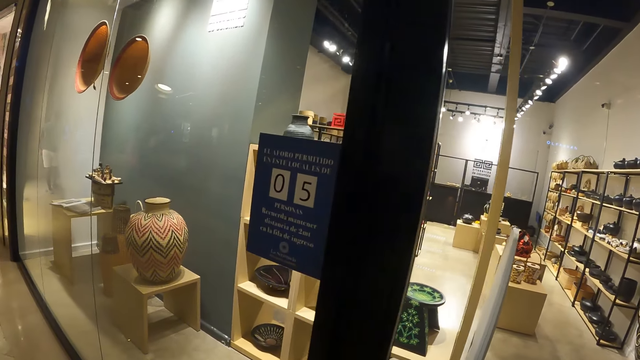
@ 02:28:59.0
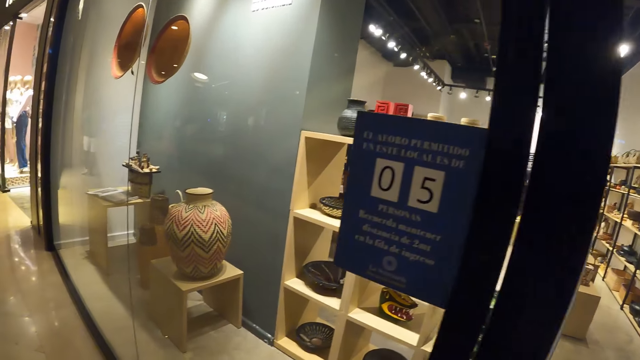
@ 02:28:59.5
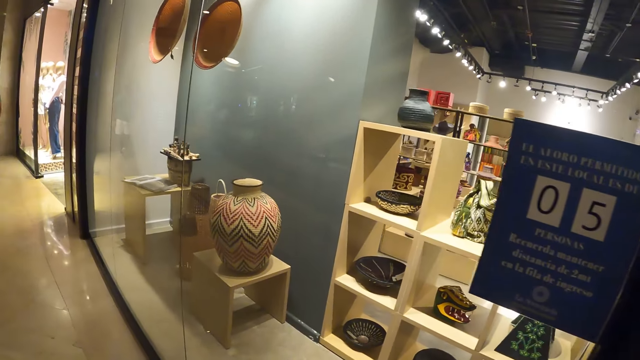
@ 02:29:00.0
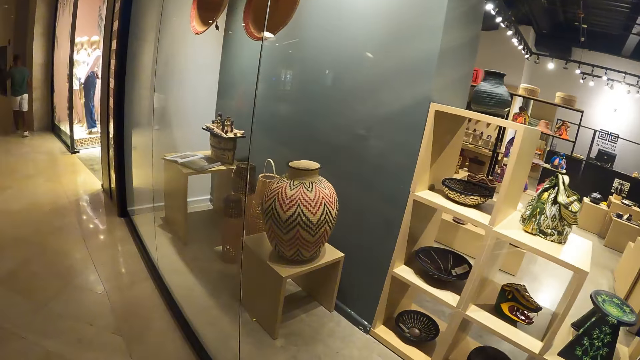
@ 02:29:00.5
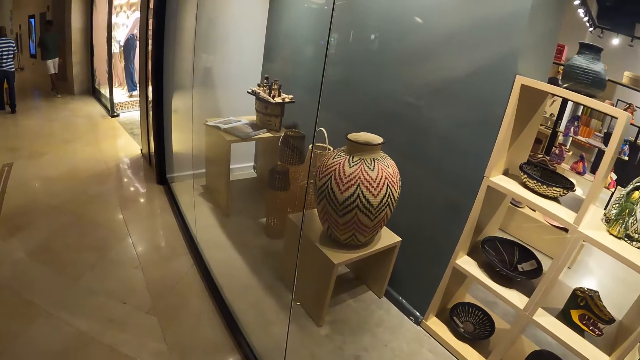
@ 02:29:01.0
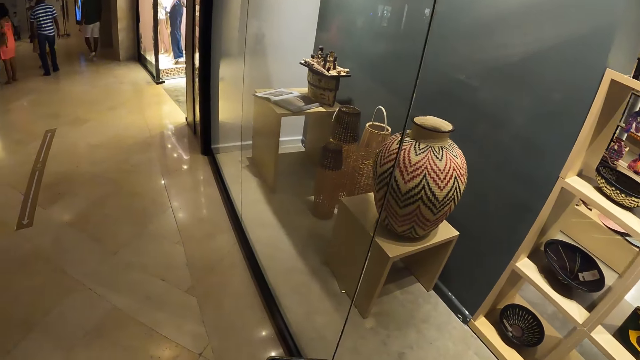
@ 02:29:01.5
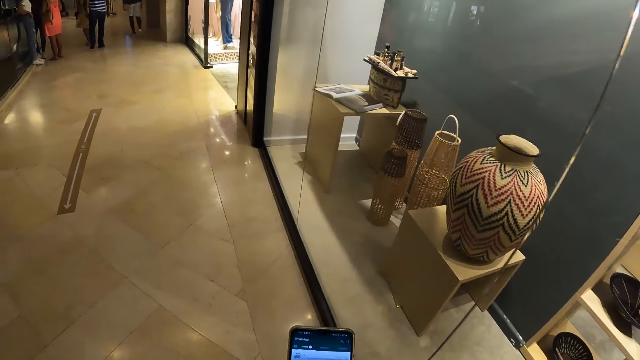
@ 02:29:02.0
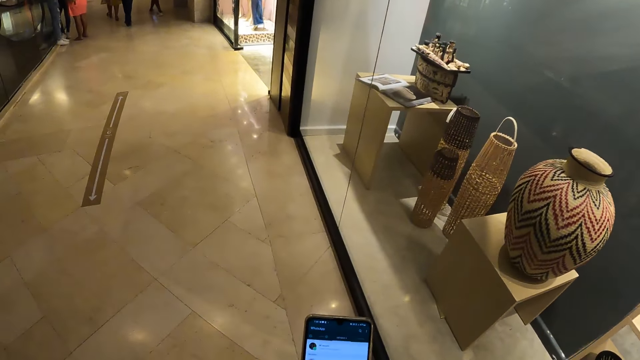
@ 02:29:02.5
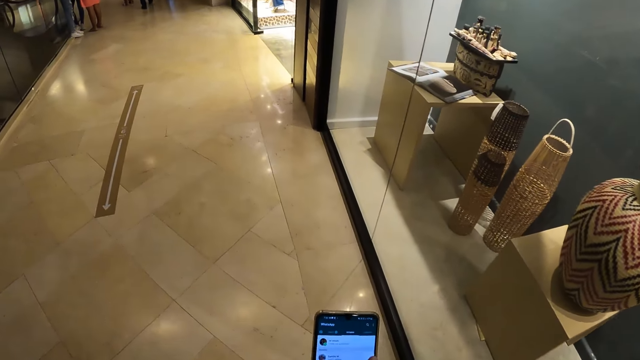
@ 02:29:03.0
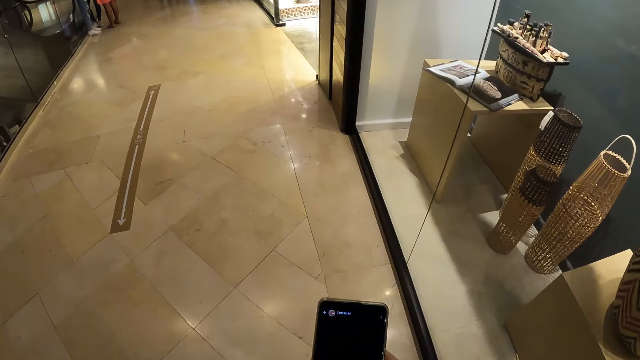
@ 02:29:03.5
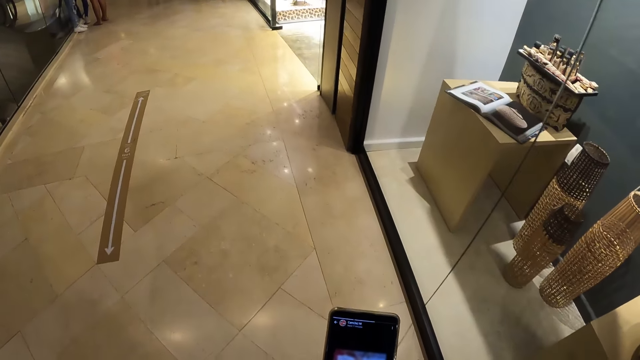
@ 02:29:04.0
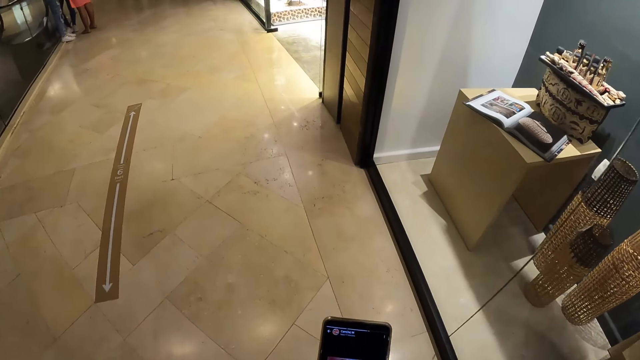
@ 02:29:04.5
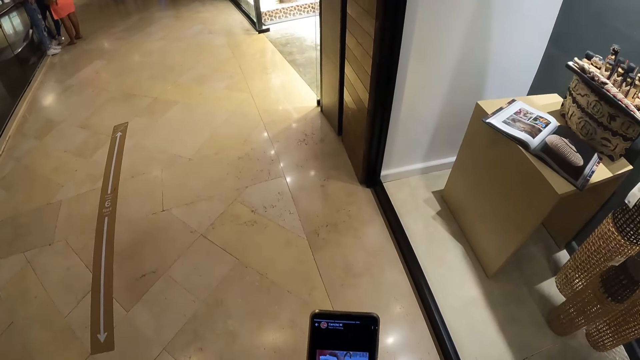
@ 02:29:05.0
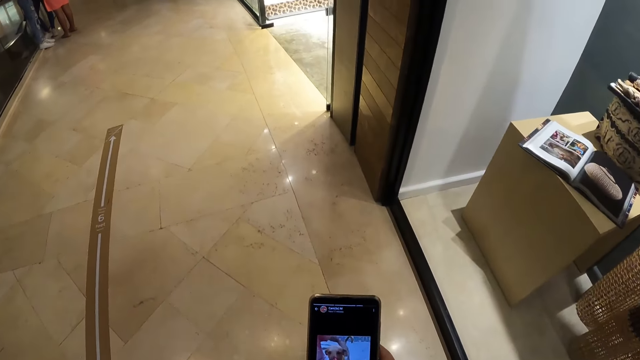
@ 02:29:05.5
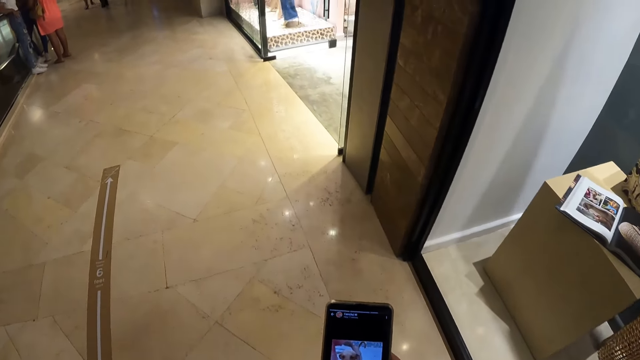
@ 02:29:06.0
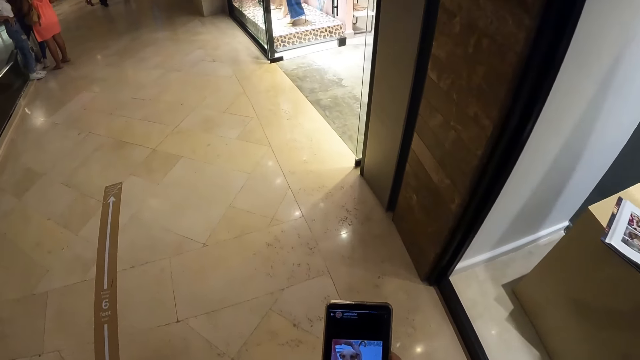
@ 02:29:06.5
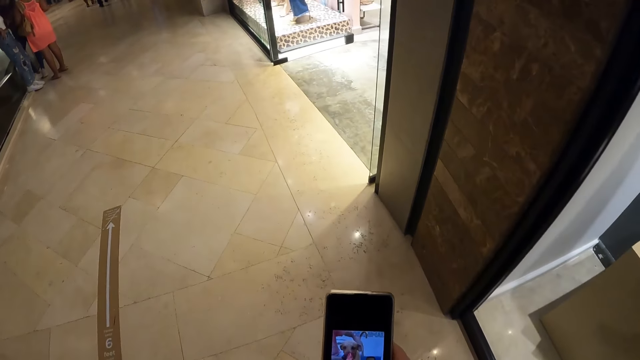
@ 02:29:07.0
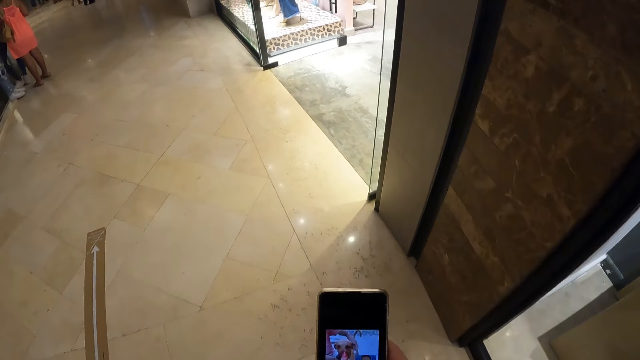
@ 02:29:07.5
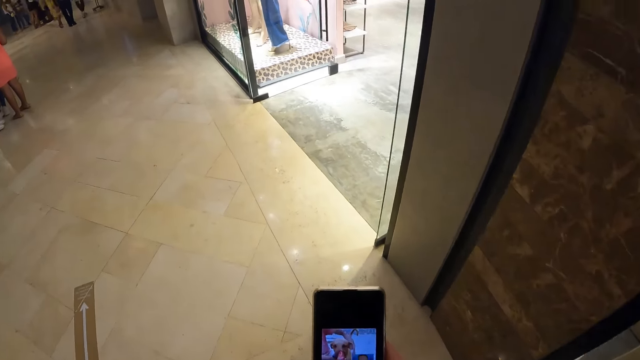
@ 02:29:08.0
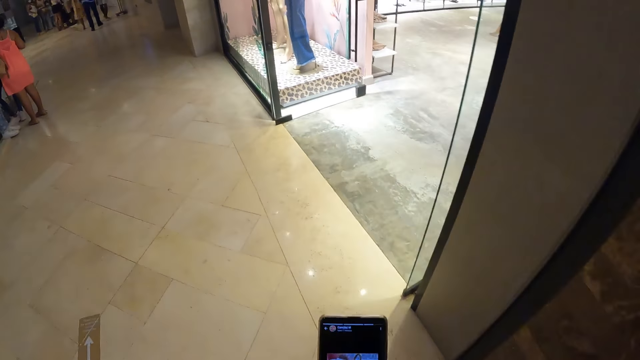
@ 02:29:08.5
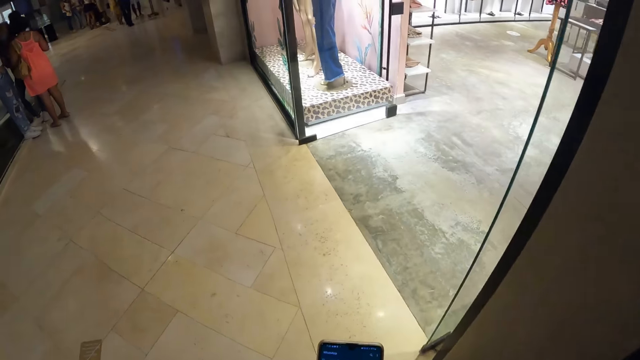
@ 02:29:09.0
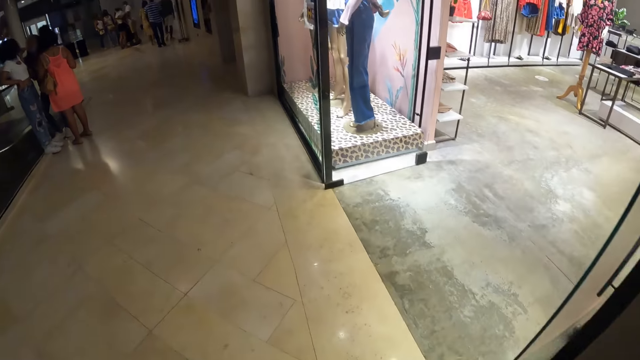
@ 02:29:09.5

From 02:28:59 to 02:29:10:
The camera wearer operates a mobile phone in her right hand.

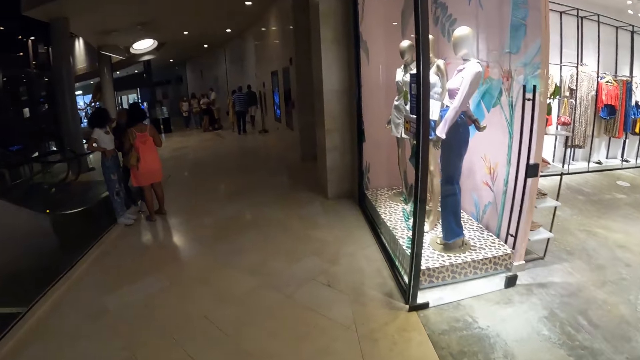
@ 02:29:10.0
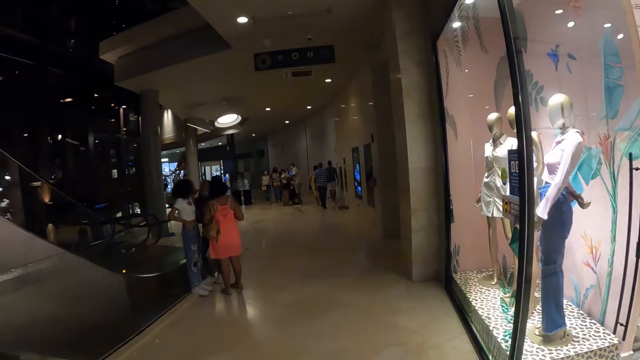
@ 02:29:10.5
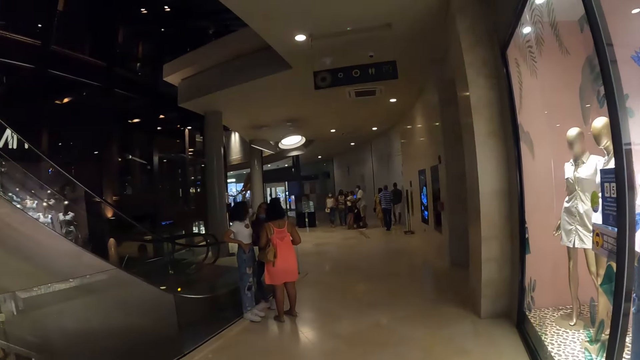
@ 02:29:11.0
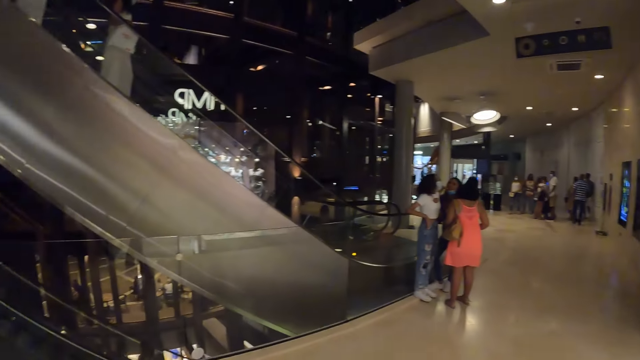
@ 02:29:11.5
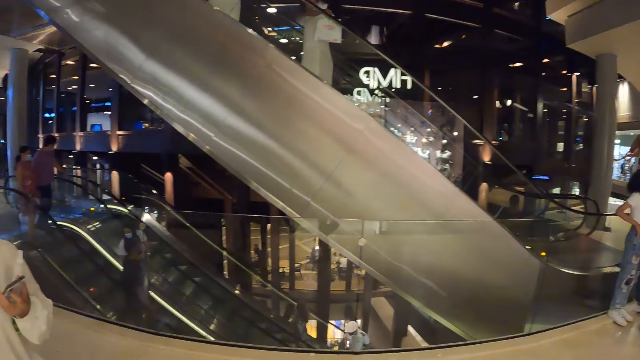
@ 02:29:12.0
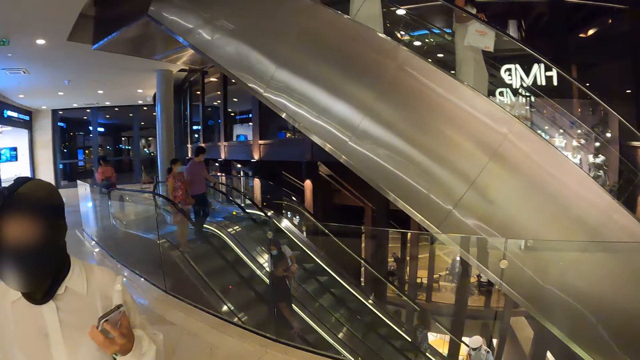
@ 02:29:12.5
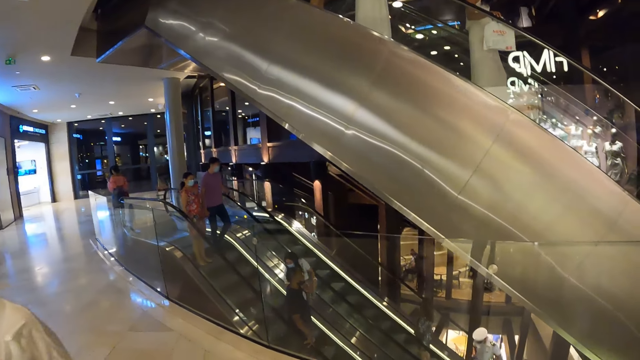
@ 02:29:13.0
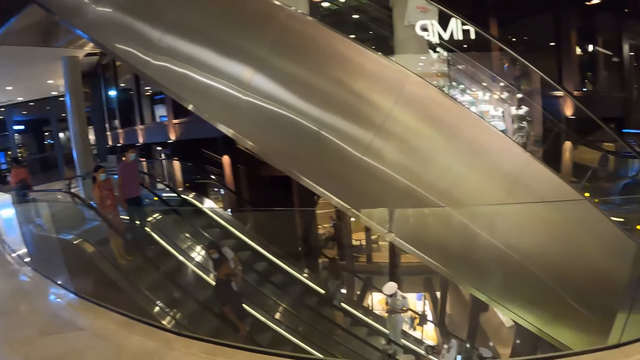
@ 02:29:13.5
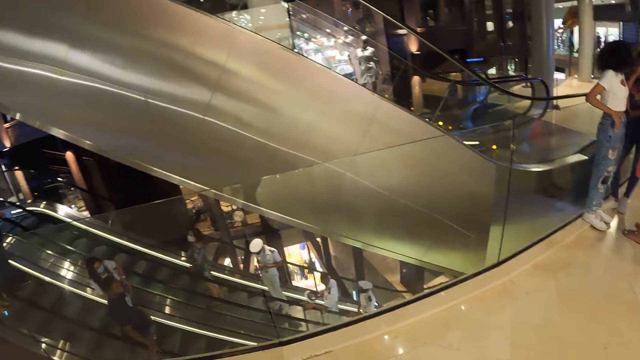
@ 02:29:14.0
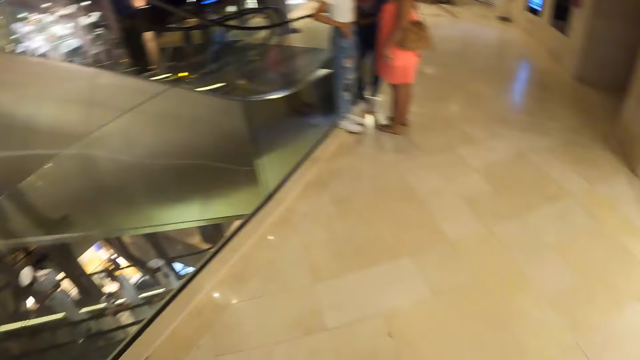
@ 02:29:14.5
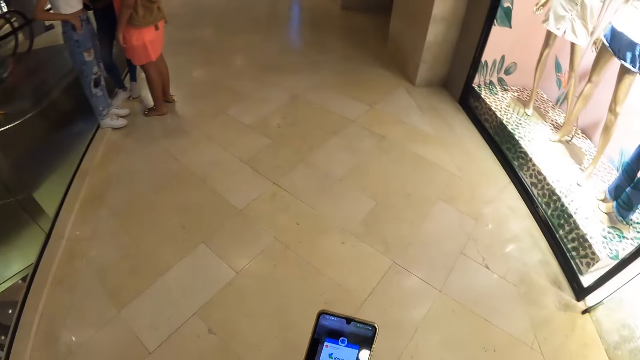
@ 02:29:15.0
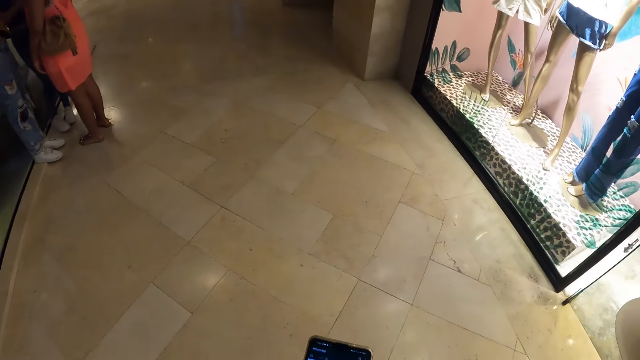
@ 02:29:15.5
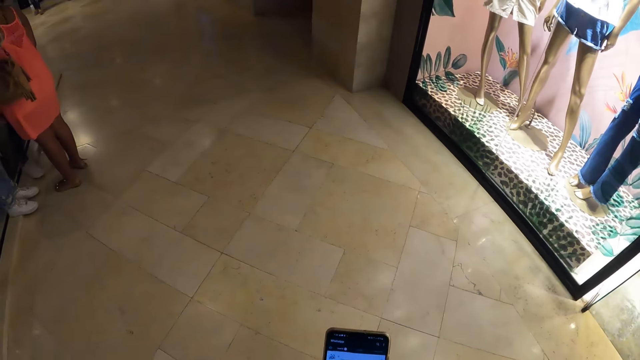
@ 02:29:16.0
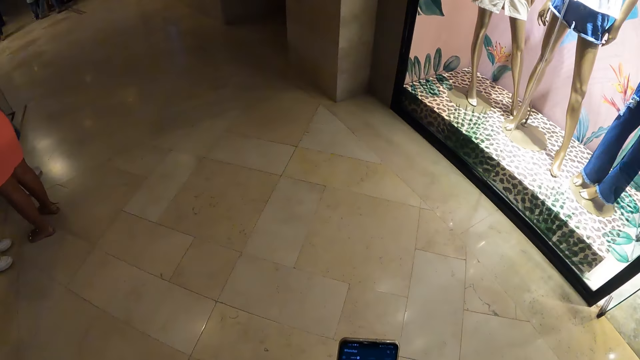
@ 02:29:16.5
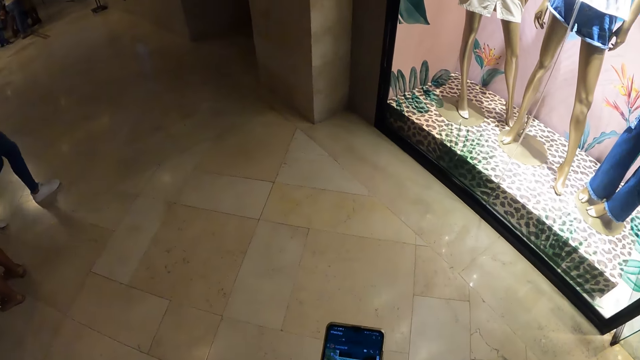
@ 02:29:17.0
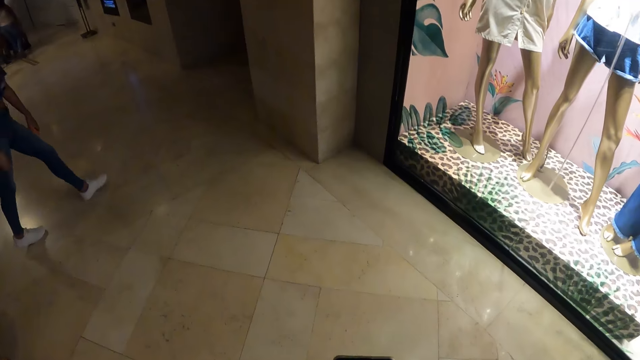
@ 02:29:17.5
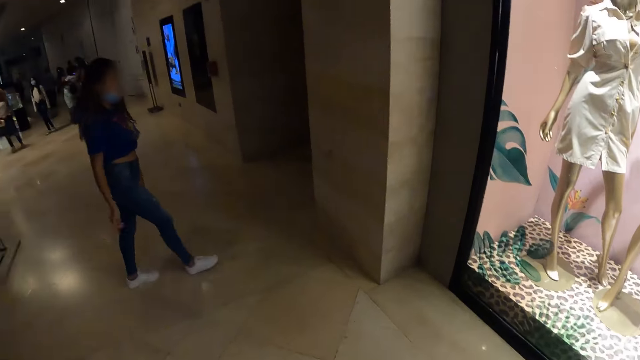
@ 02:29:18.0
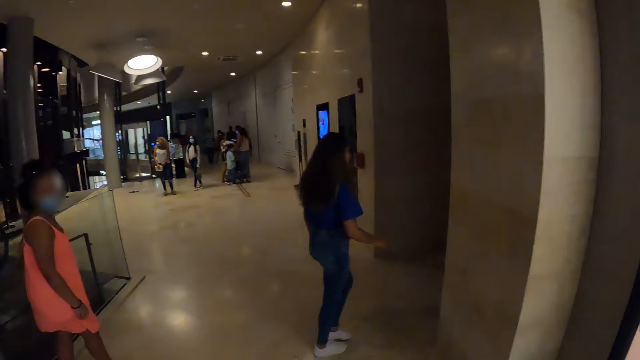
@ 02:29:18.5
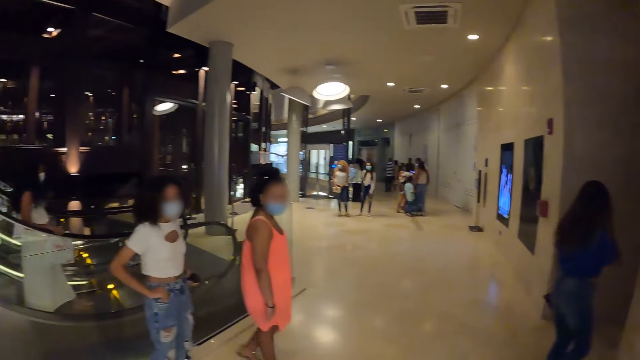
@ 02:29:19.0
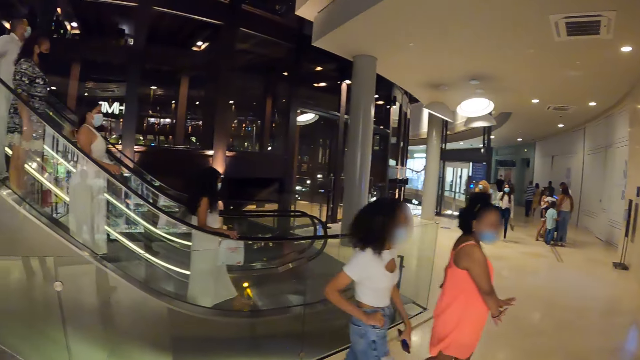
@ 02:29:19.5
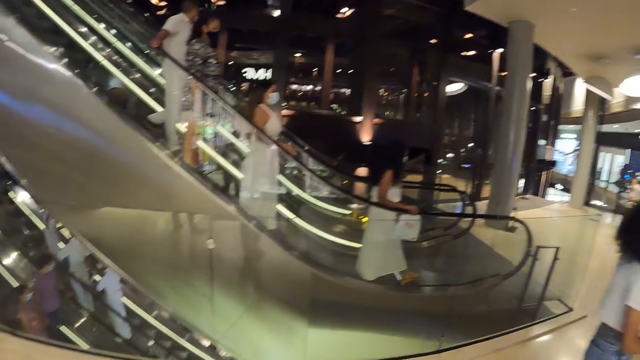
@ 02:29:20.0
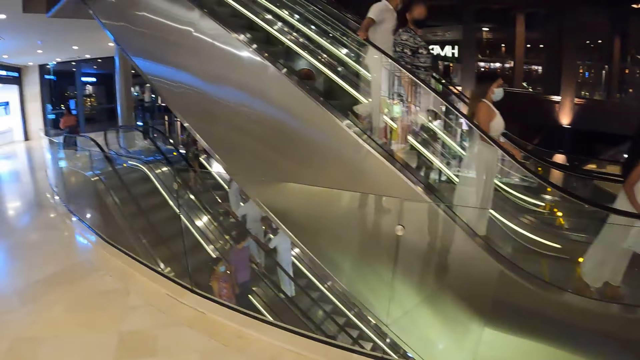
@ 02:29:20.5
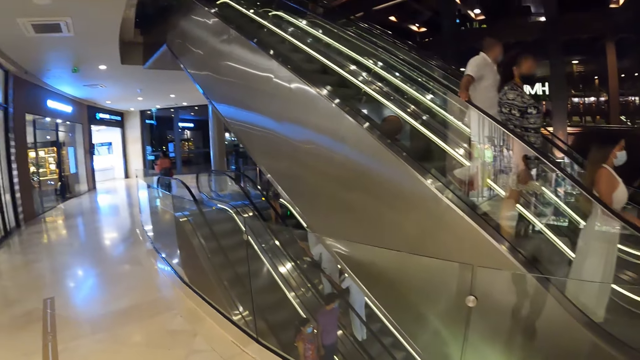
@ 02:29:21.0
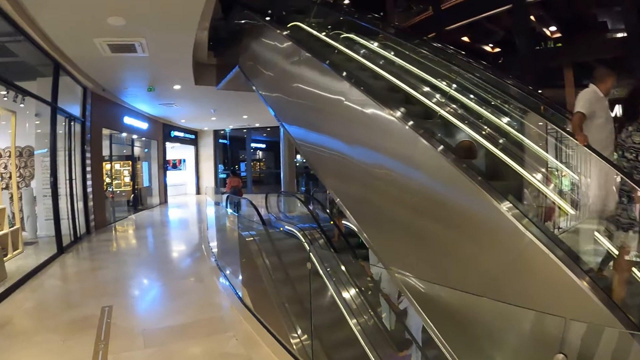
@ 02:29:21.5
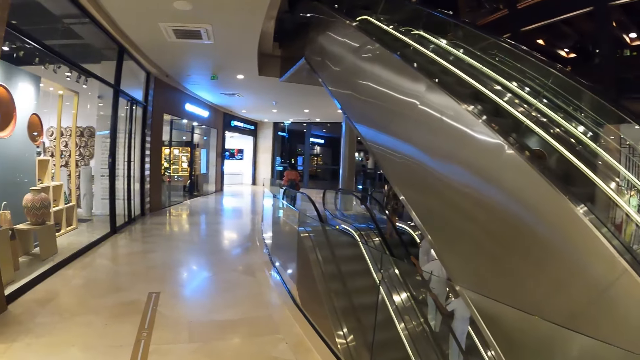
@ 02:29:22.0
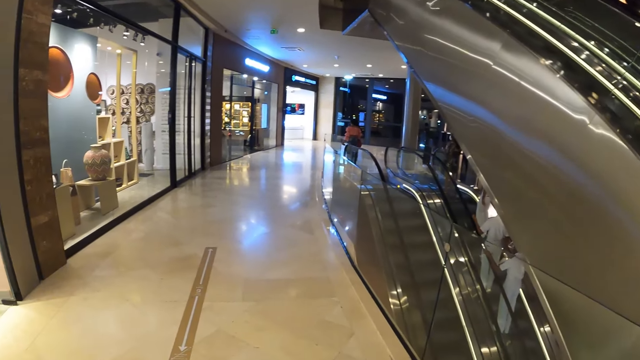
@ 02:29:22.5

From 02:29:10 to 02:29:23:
The camera wearer looks around. She looks around again. She operates the mobile phone in her right hand. She looks around.
